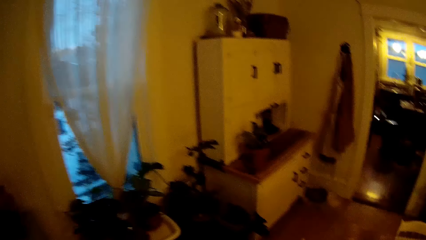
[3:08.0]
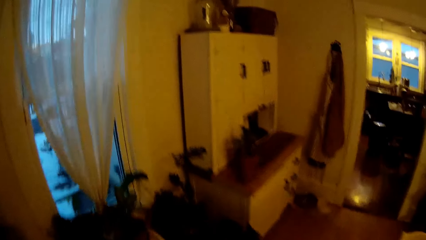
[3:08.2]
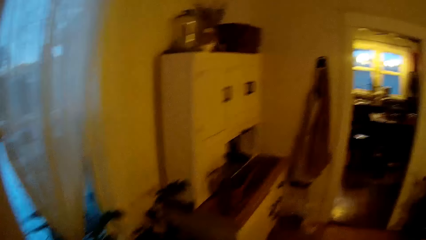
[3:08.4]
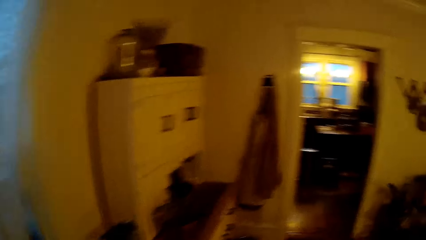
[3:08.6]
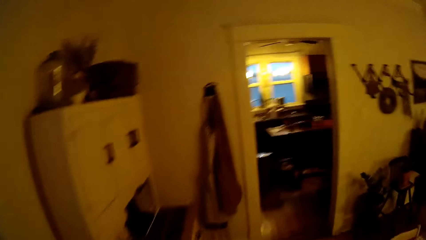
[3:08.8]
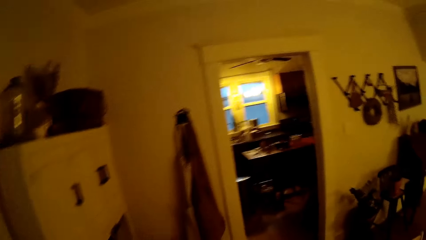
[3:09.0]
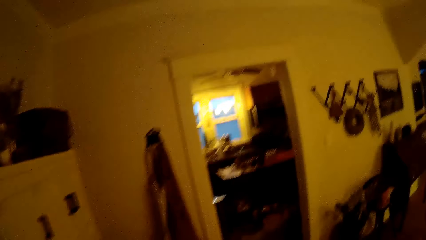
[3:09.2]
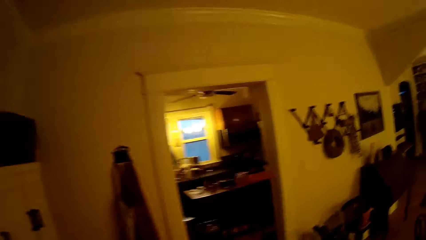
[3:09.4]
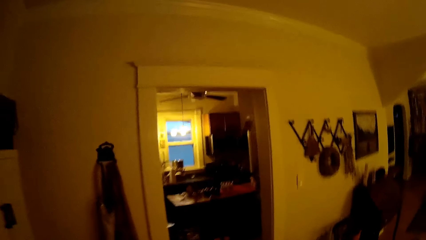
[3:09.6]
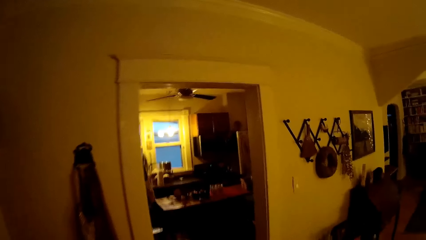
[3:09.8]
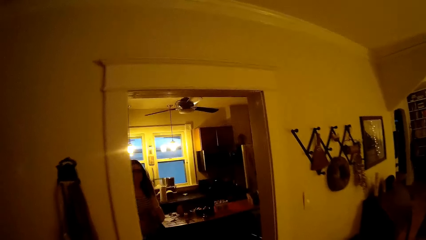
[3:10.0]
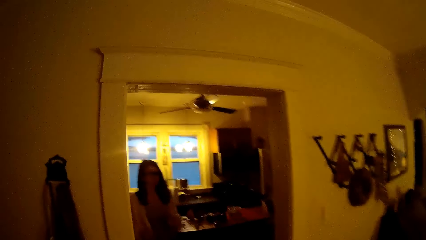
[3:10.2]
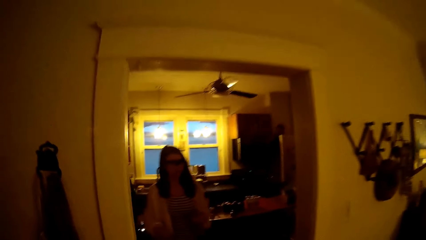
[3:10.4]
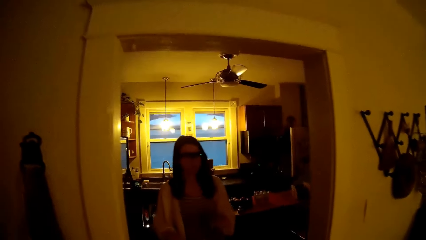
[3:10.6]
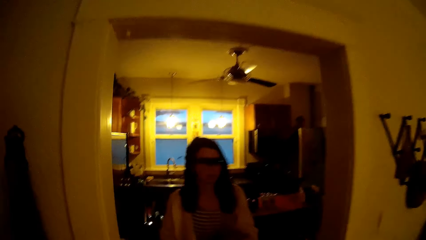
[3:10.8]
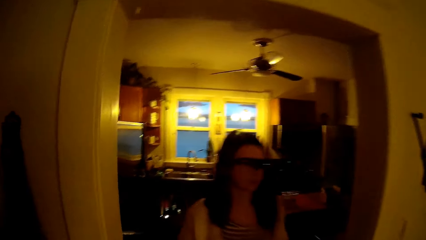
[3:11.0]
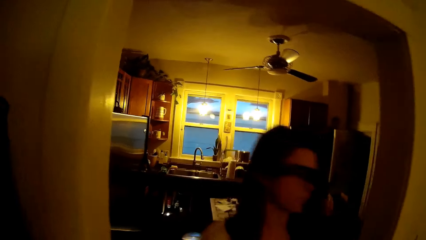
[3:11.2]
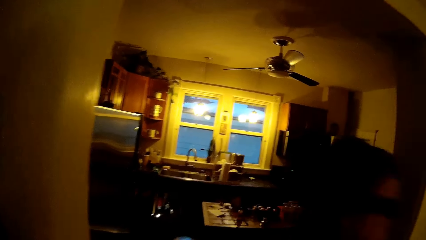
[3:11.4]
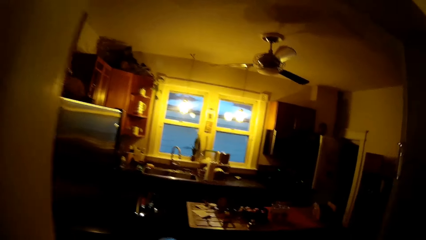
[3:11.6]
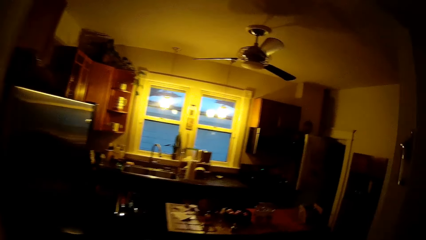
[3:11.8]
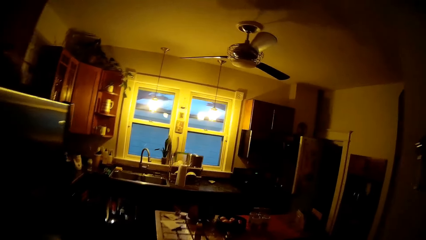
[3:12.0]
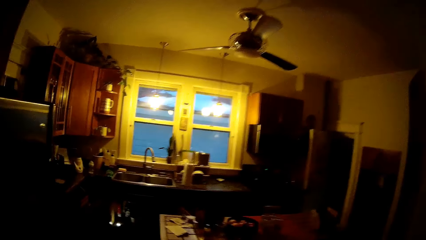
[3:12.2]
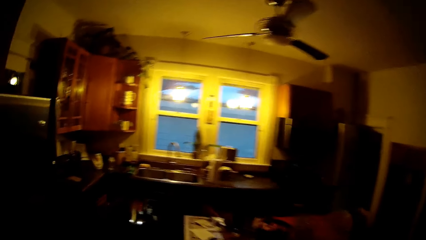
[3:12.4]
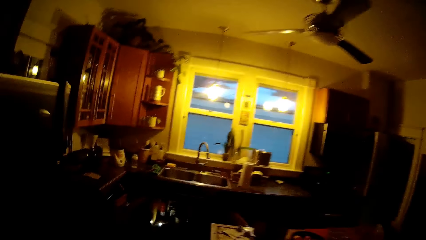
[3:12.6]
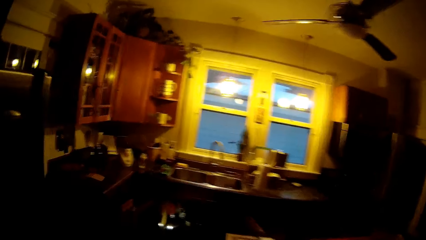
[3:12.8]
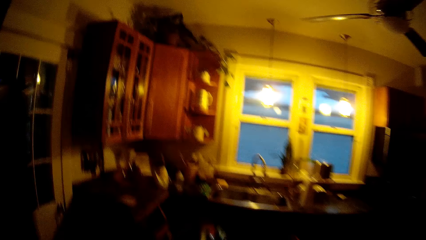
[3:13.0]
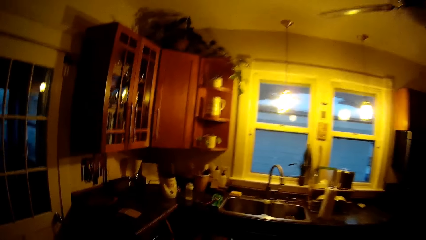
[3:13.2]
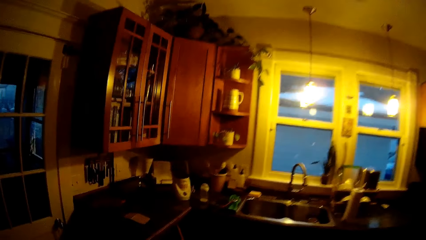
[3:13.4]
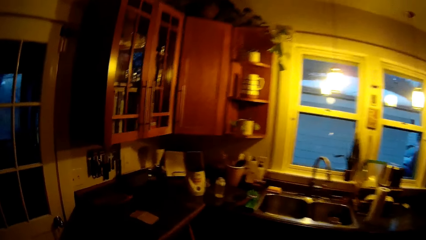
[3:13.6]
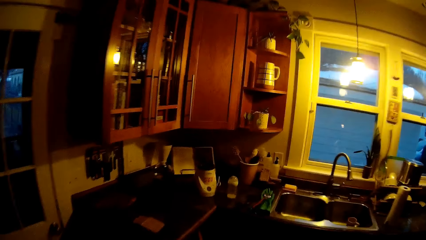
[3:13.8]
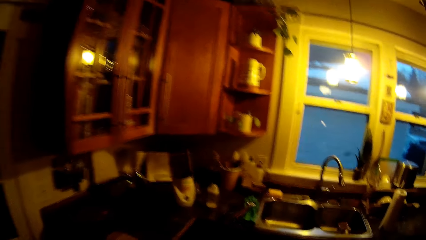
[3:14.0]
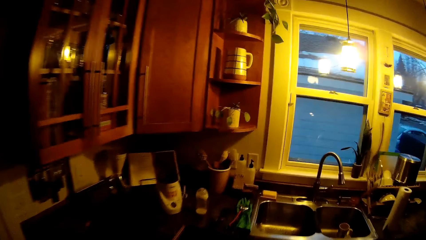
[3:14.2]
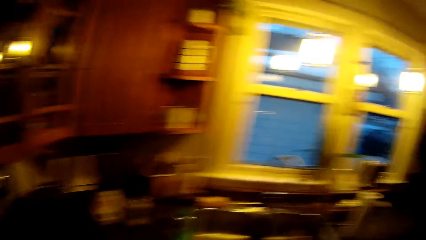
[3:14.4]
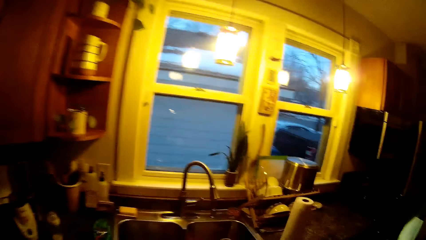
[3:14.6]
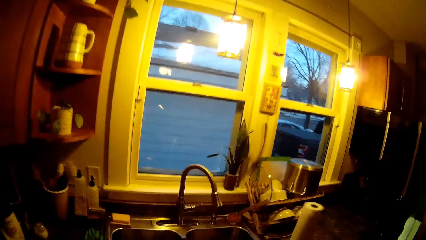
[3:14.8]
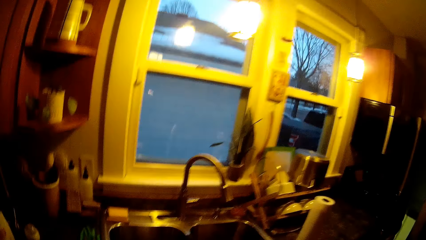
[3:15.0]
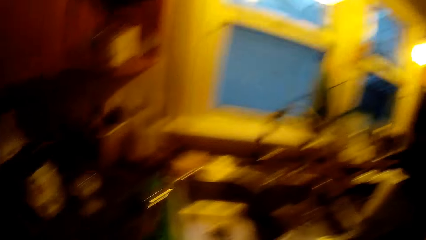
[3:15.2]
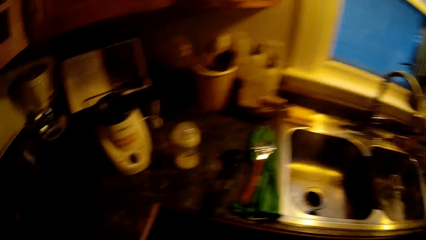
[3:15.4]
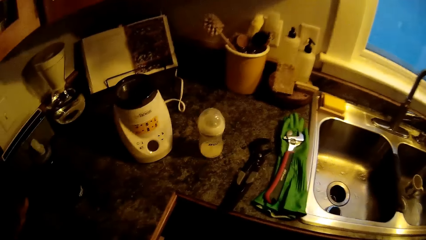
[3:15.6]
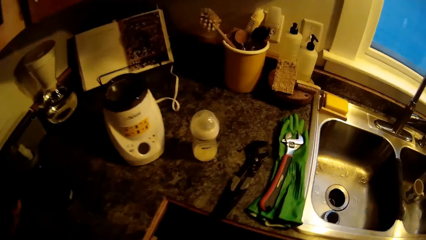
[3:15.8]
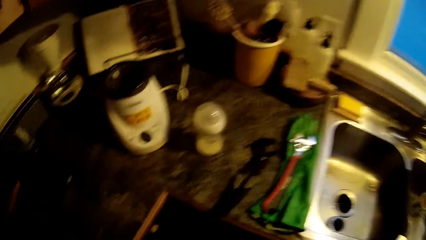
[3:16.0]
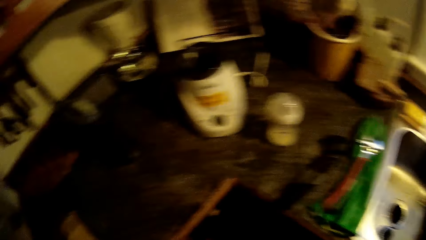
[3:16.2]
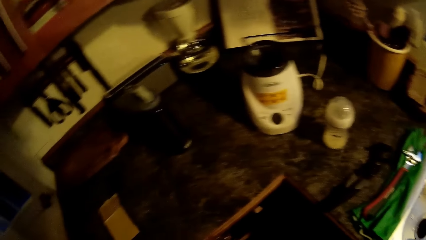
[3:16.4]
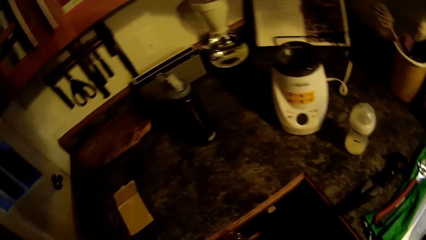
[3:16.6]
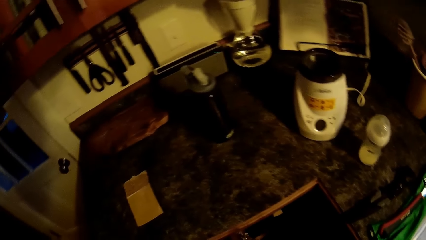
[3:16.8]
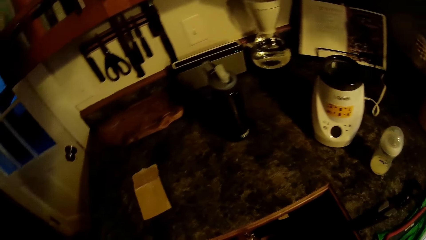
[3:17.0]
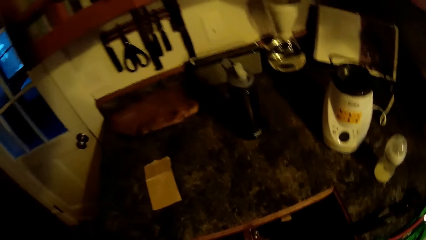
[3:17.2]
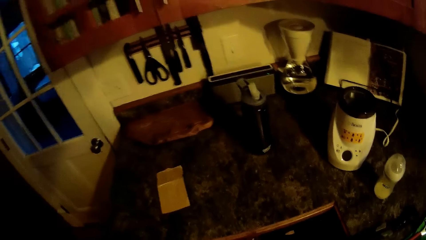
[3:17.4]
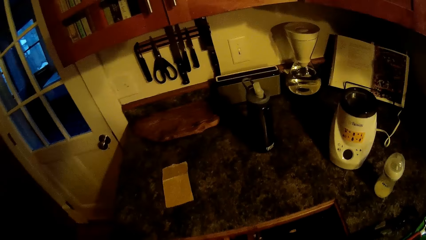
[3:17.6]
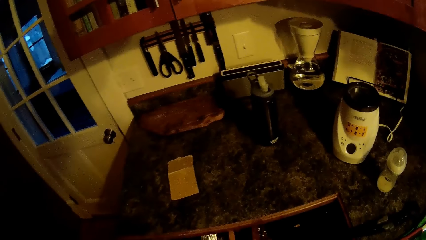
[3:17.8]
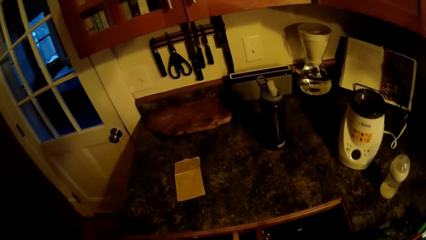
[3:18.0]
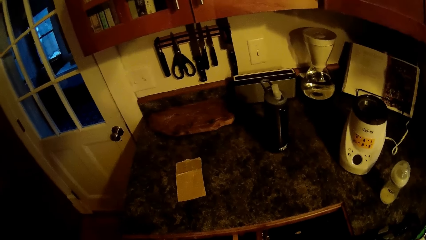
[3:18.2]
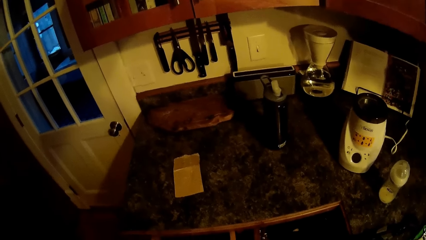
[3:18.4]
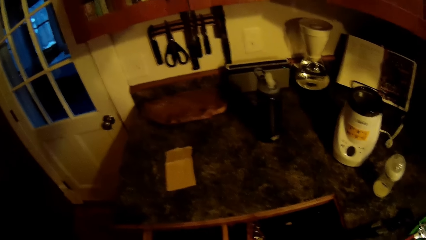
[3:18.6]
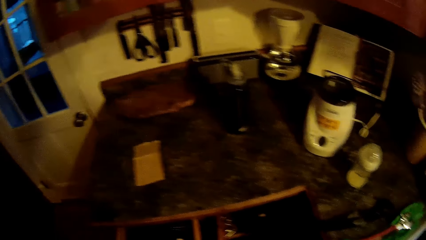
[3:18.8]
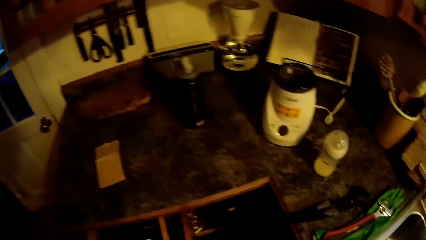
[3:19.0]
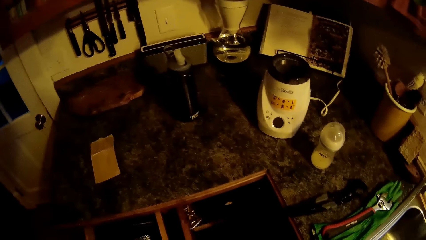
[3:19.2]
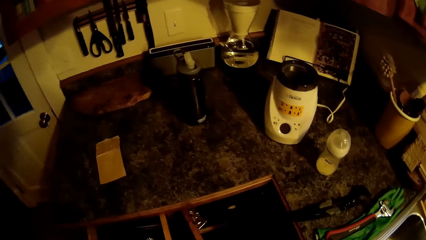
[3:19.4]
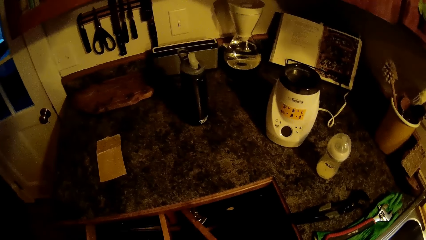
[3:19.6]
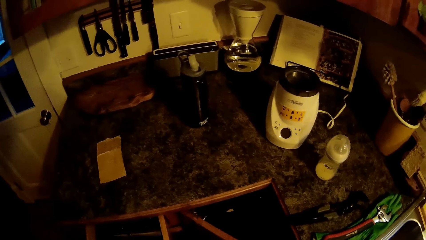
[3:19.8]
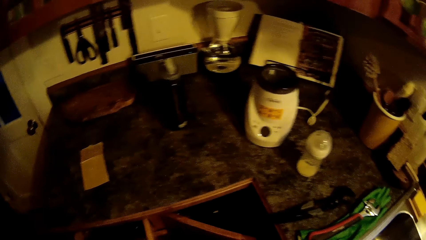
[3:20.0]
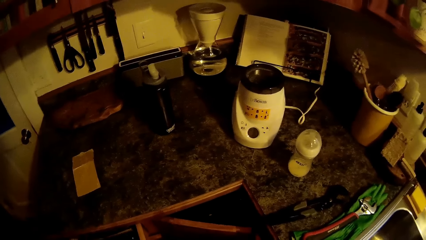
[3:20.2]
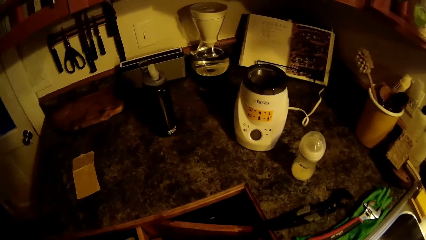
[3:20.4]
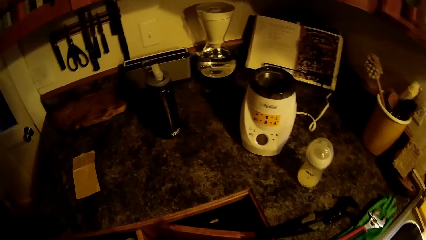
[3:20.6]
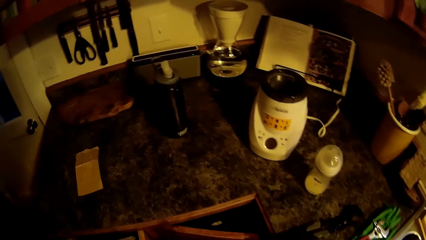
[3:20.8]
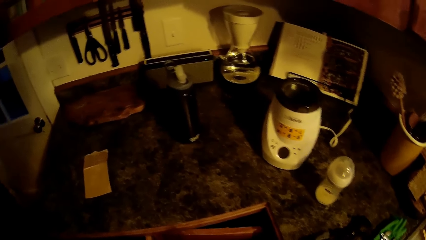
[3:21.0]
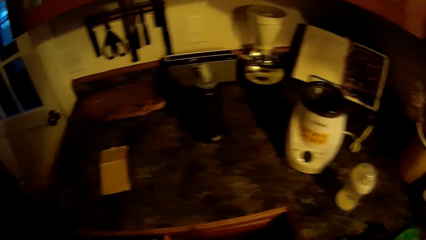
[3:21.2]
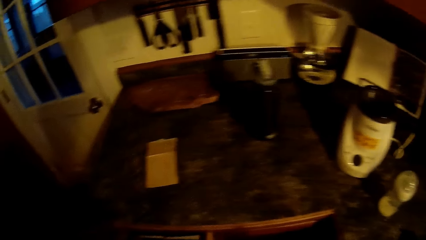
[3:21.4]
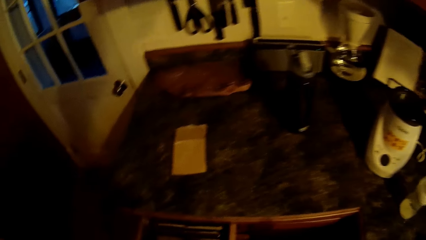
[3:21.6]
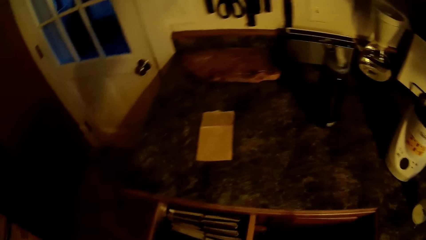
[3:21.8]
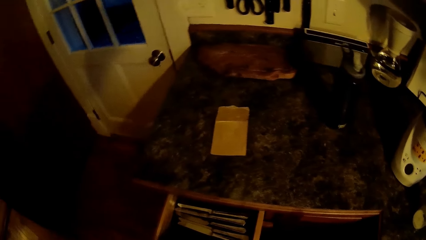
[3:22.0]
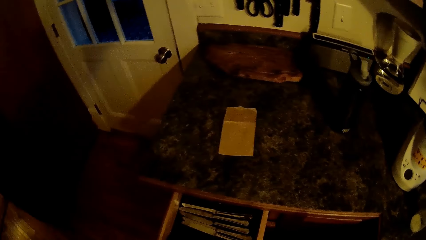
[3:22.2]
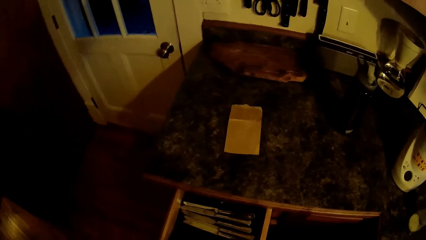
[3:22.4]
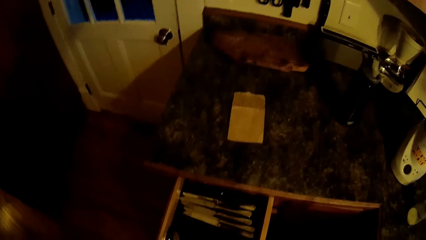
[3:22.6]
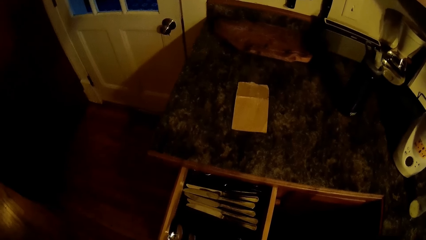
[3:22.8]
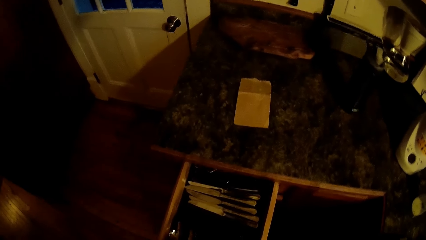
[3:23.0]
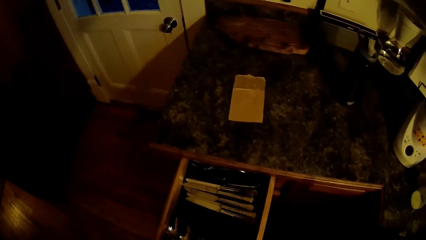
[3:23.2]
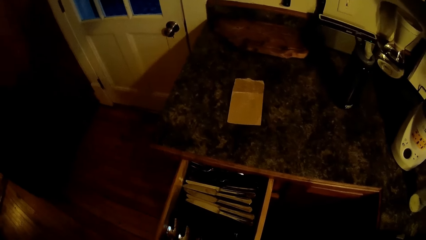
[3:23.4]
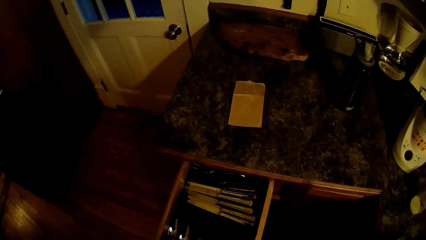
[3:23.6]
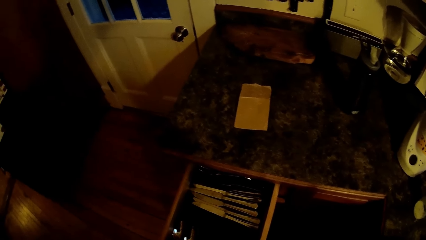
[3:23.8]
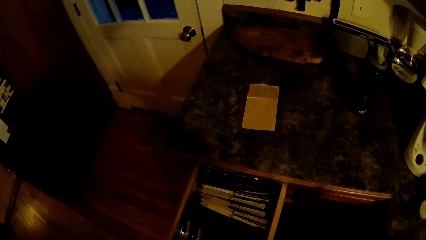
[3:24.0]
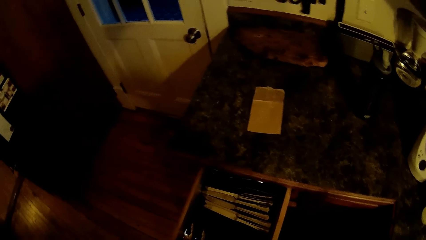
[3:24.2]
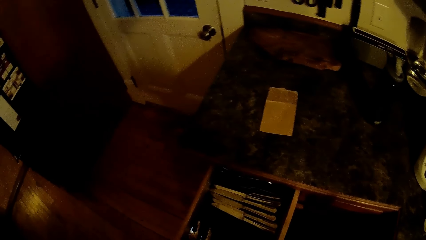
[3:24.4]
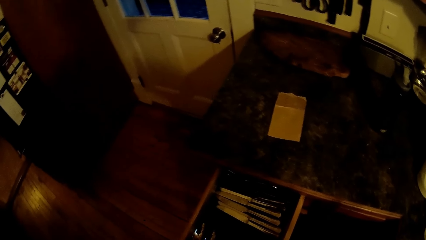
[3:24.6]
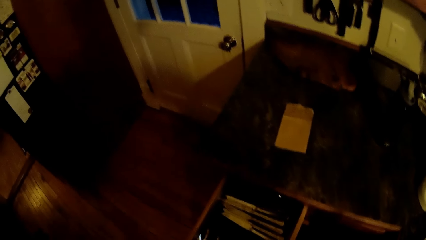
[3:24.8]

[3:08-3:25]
A woman walks into the sitting room from the kitchen. The camera wearer walks into the kitchen from the dining room. He opens a drawer with his left hand. He closes the drawer with his right hand. He searches in the drawer.
